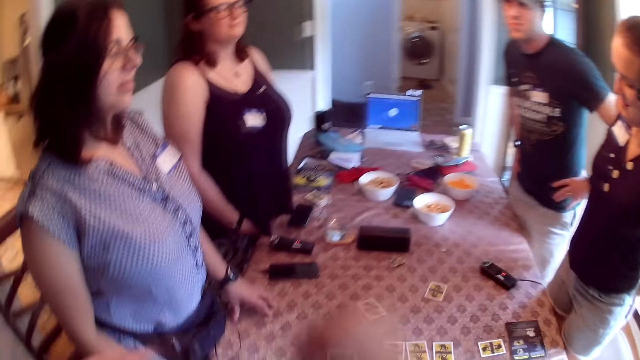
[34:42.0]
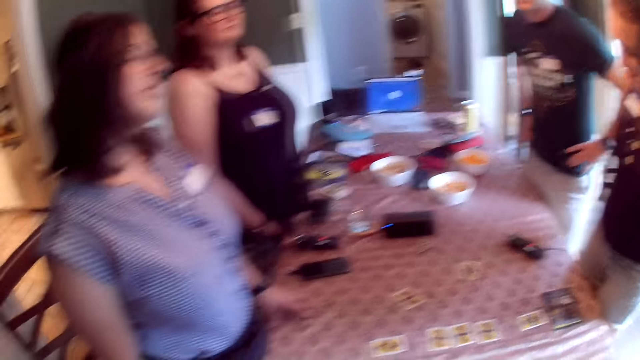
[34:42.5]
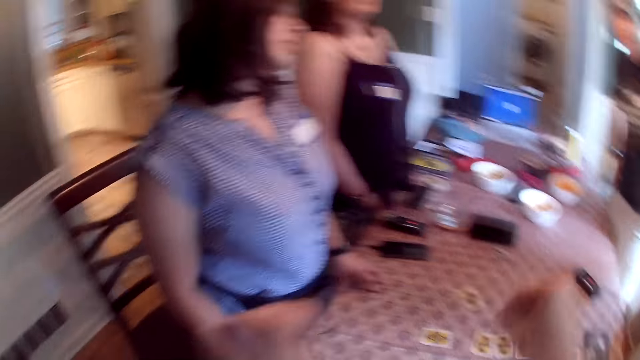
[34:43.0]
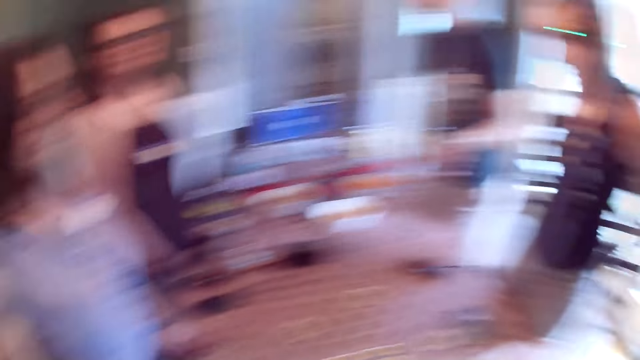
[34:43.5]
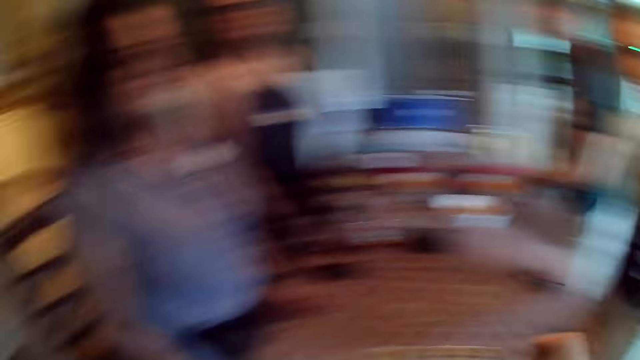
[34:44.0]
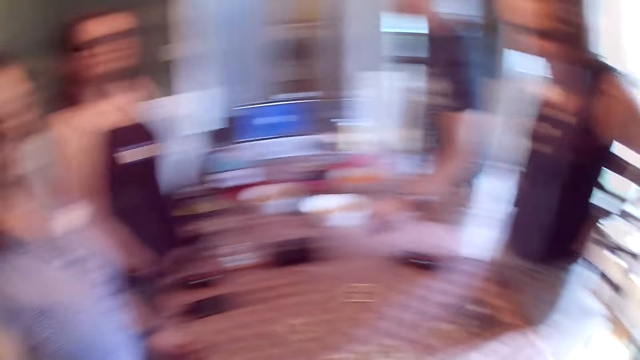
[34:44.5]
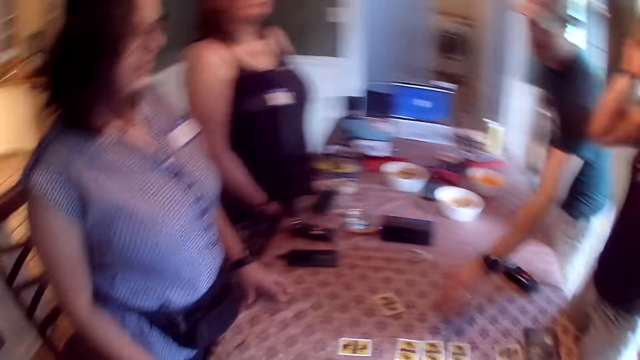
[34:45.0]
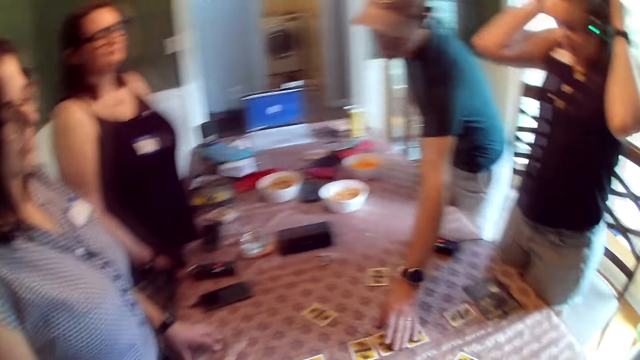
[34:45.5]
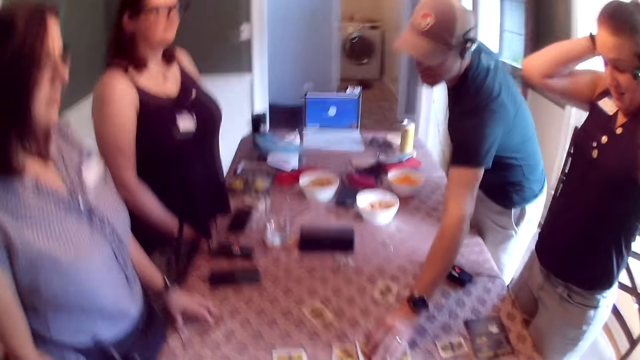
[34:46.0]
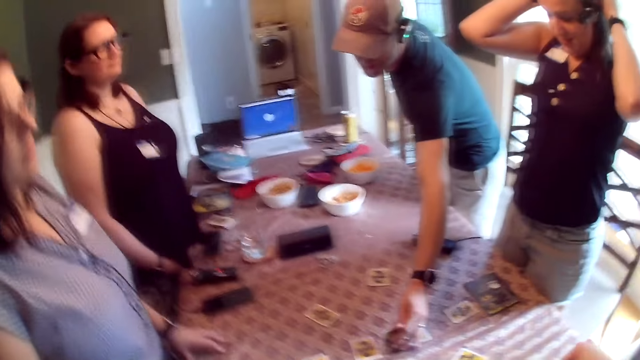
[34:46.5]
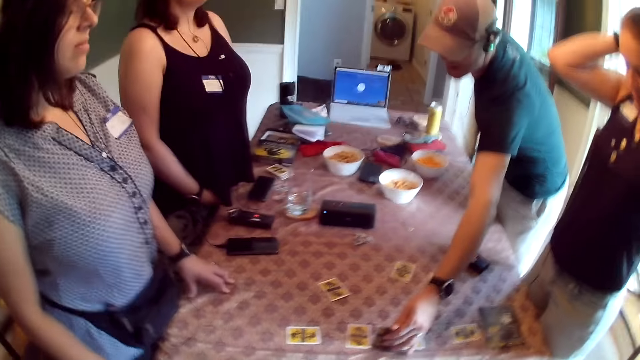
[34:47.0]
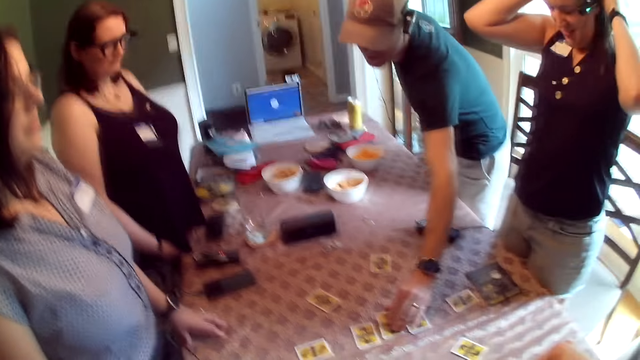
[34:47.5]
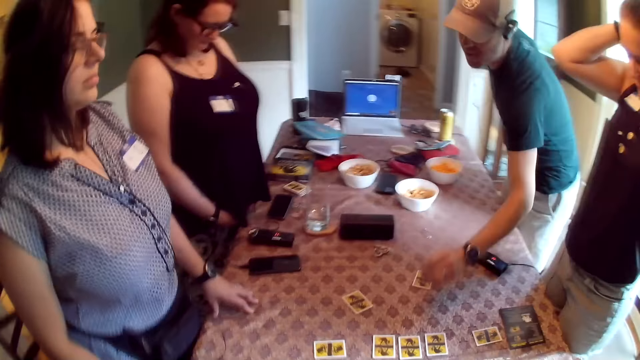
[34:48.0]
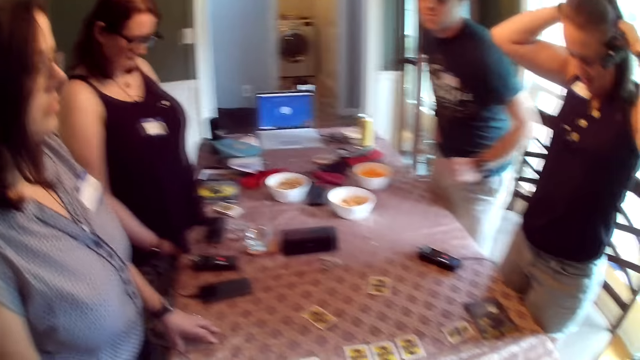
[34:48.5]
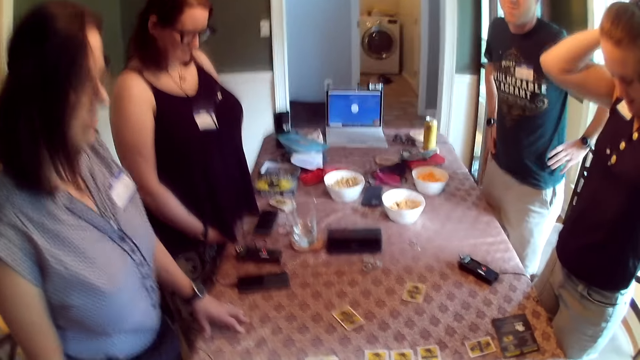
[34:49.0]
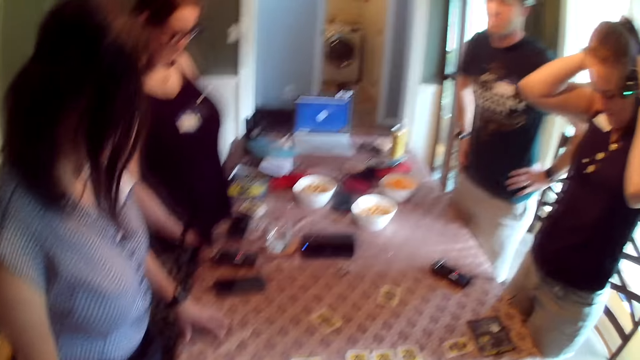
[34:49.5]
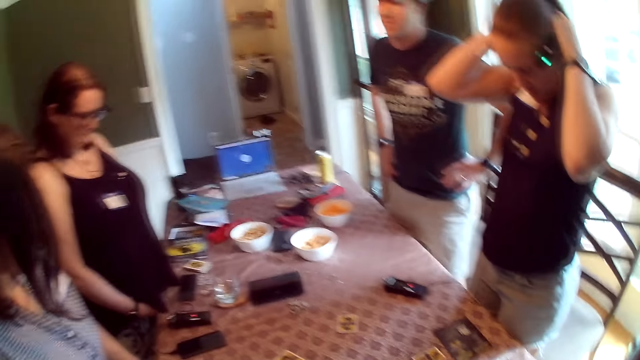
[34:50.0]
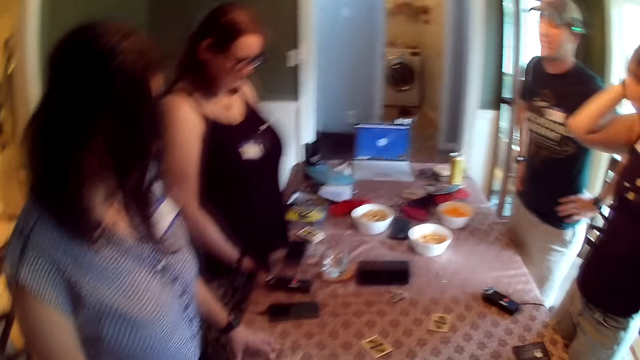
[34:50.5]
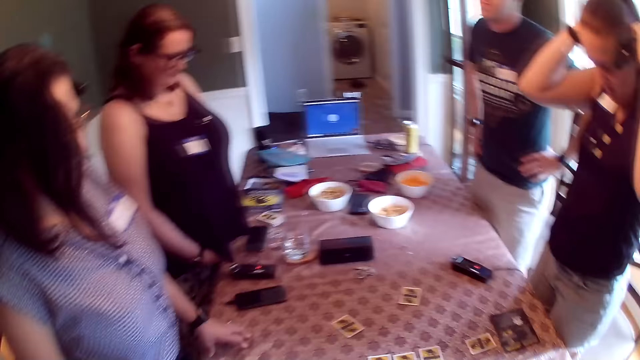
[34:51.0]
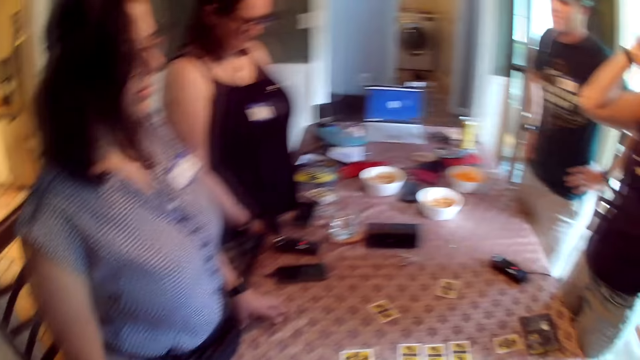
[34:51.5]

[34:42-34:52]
The man touches a card on the table with his left hand. The camera wearer looks around. The man turns the card with his left hand and places the card on the table with his left hand.

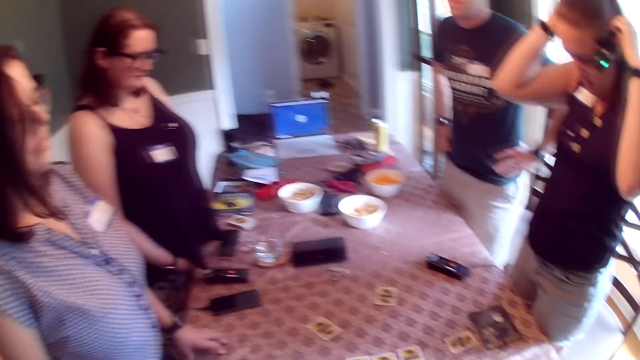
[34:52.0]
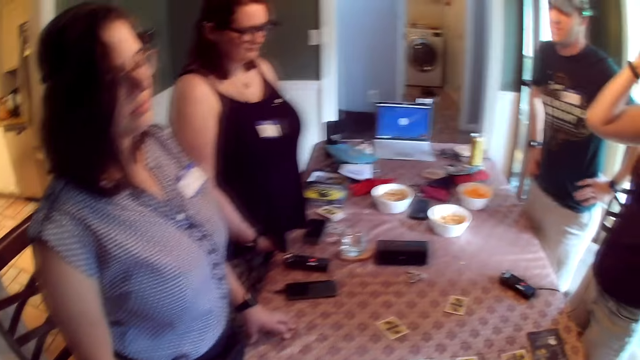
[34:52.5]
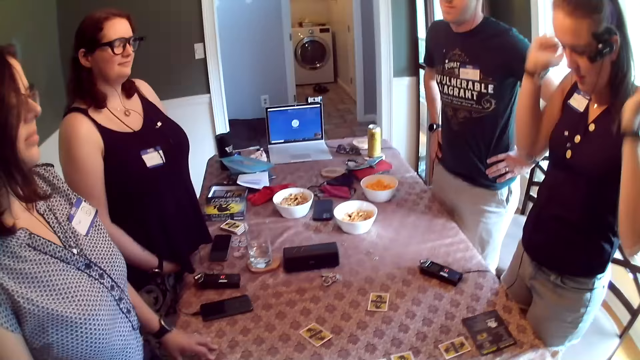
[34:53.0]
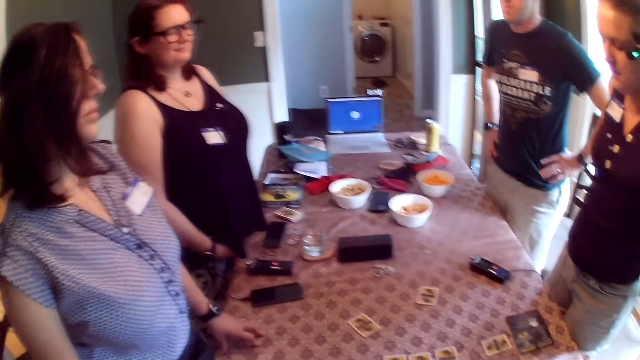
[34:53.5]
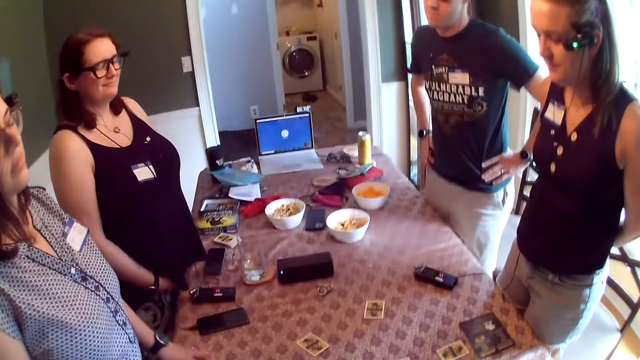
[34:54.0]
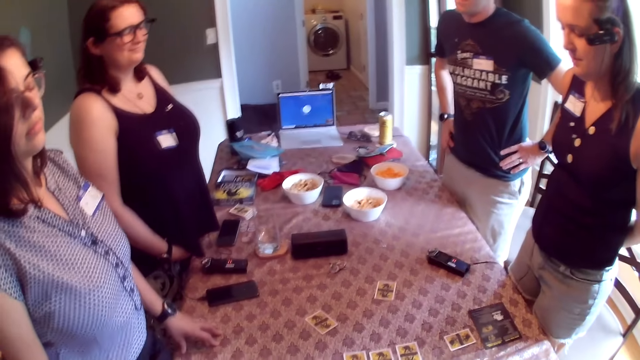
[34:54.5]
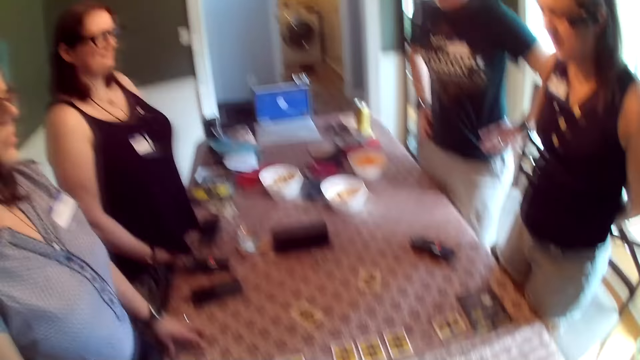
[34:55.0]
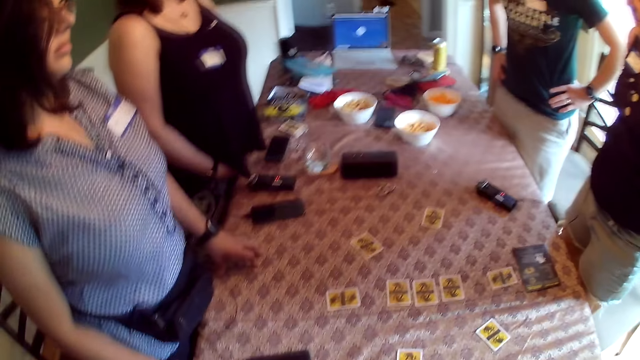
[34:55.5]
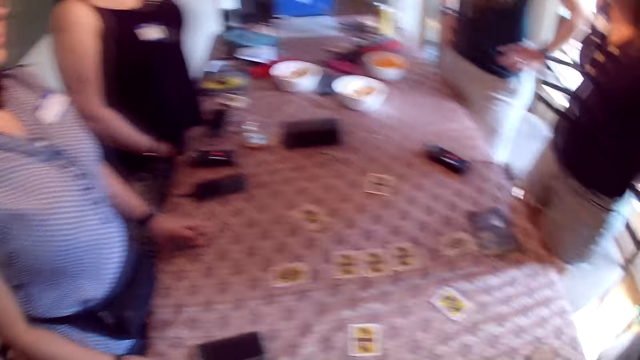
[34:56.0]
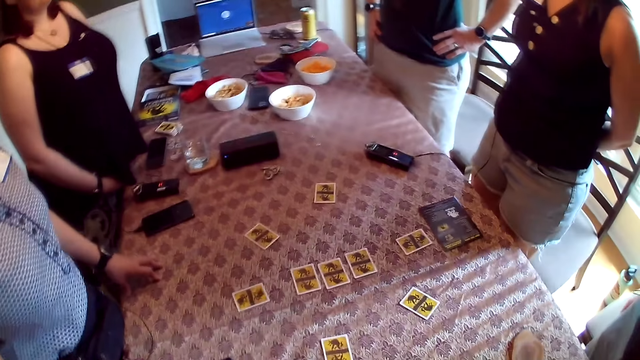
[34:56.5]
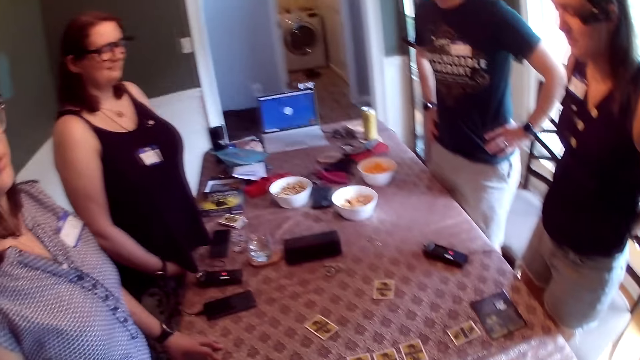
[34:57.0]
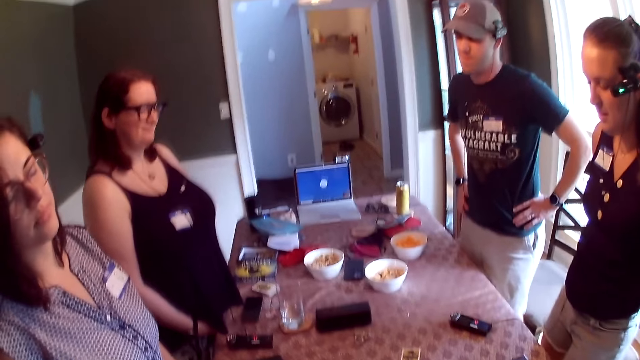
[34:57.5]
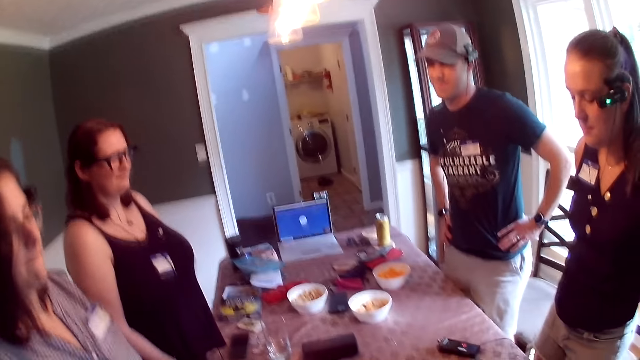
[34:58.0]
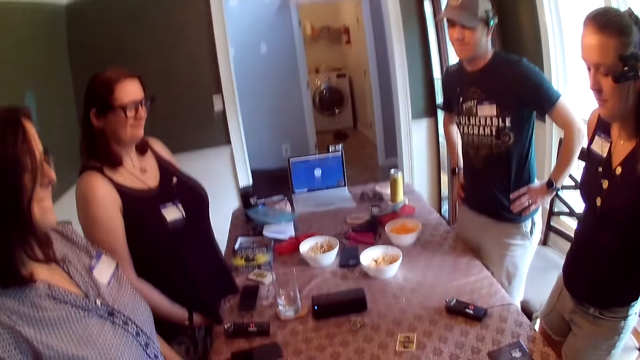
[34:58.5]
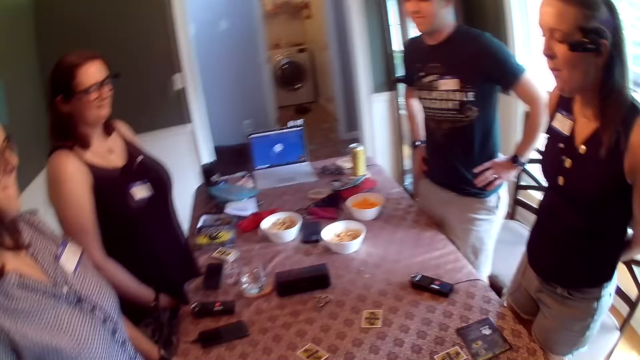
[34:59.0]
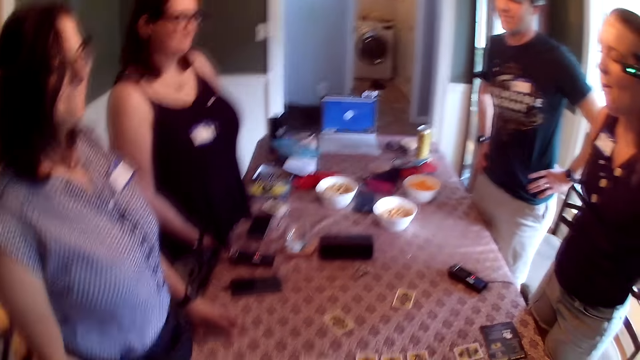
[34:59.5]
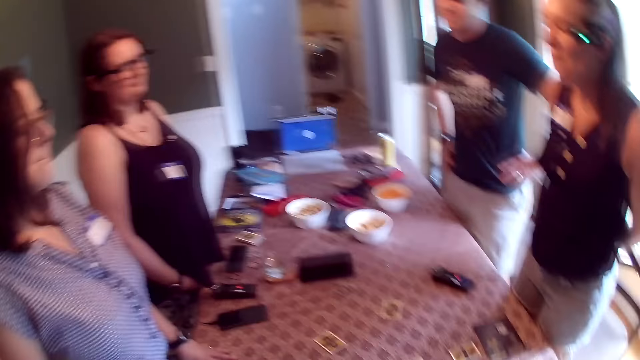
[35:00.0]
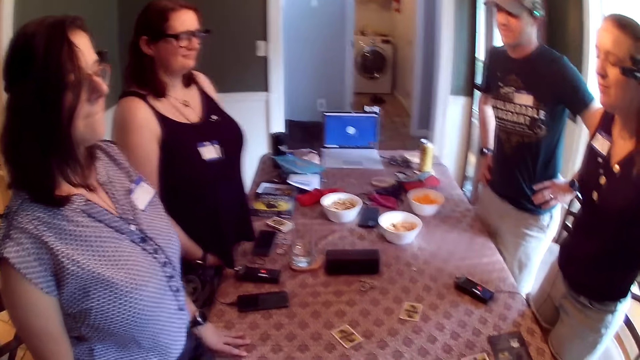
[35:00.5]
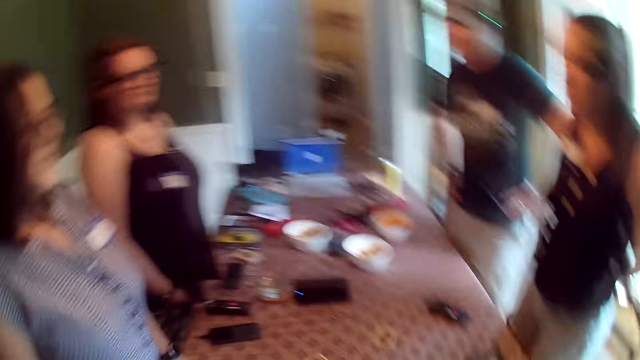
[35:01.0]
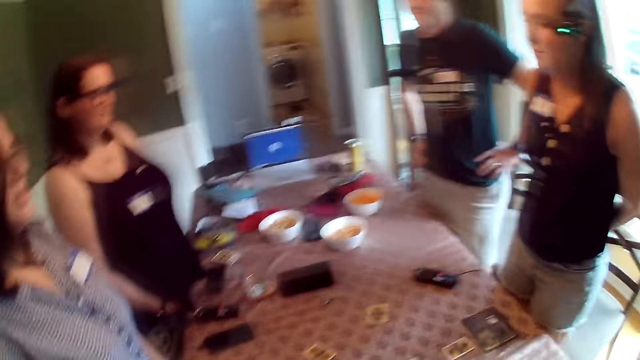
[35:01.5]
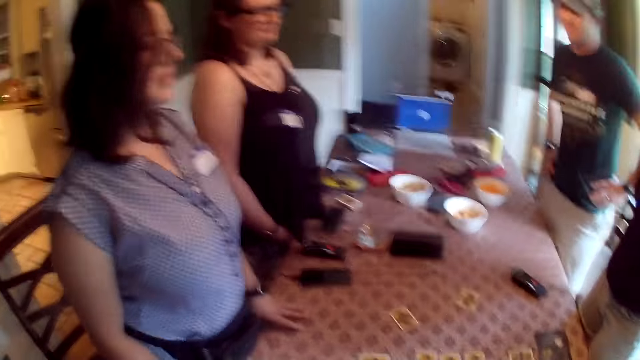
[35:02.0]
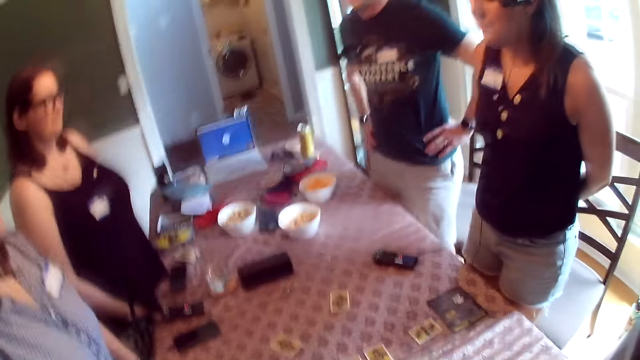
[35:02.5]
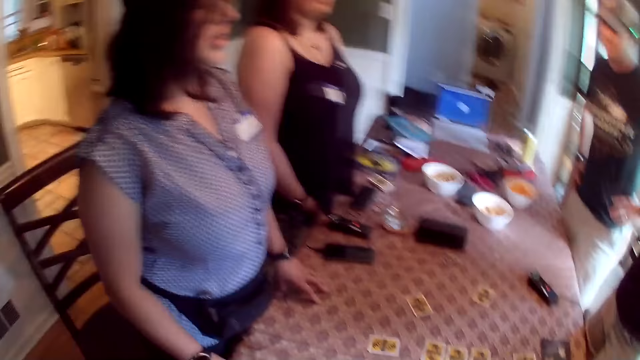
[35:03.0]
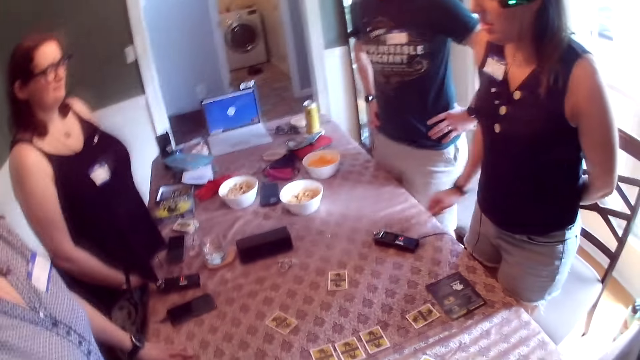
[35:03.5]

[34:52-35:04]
The camera wearer converses with the group of people at the table.
